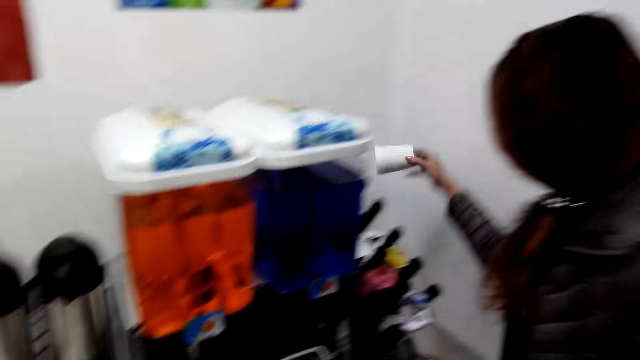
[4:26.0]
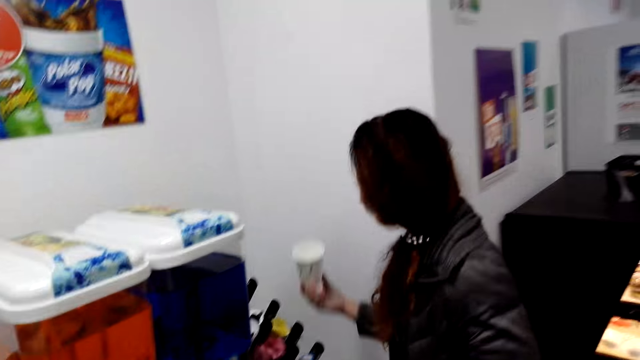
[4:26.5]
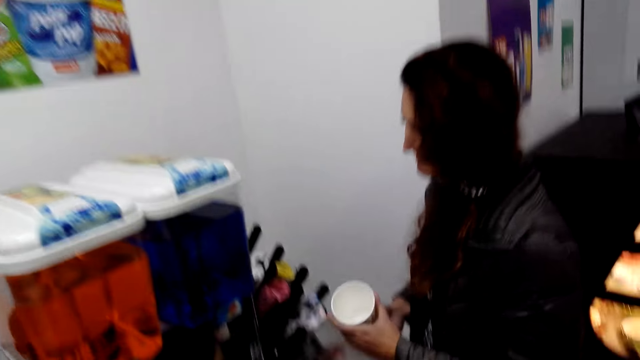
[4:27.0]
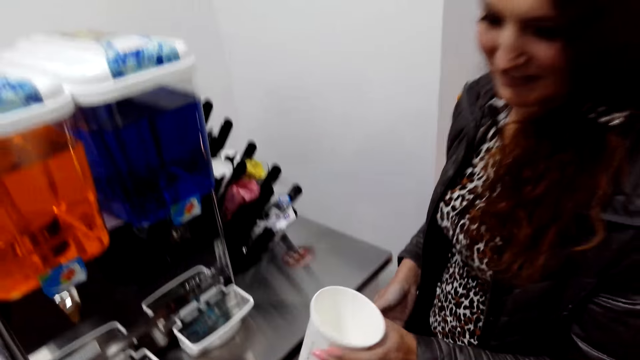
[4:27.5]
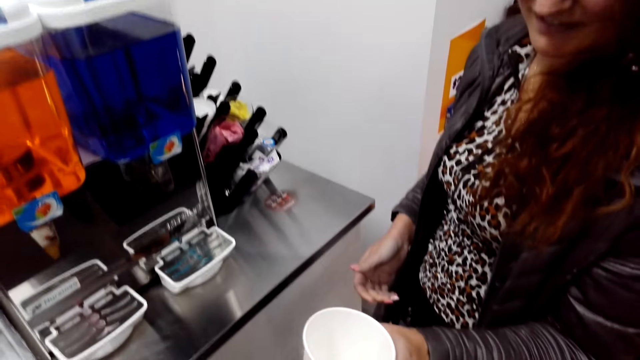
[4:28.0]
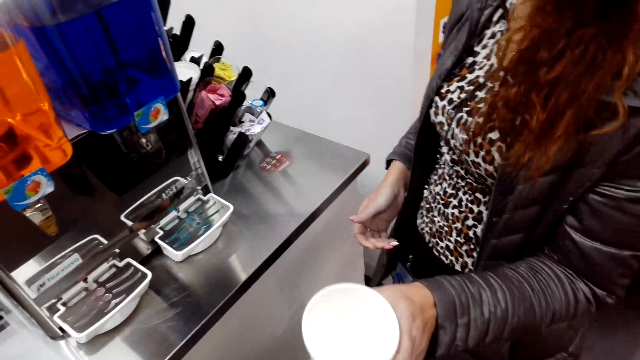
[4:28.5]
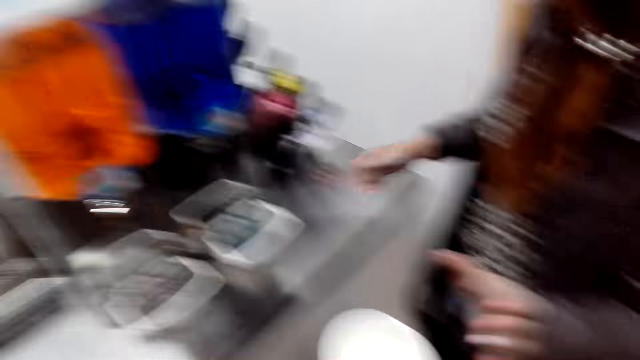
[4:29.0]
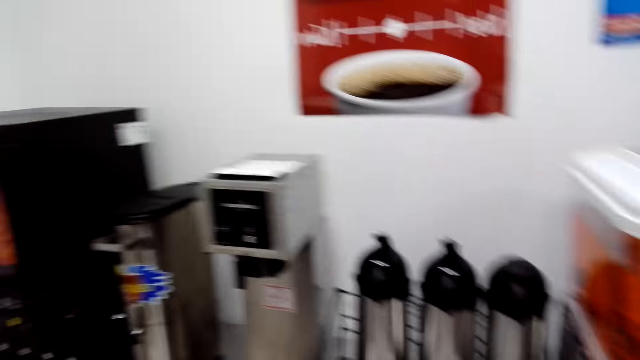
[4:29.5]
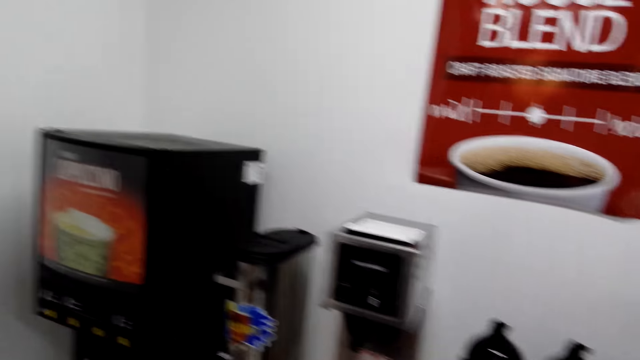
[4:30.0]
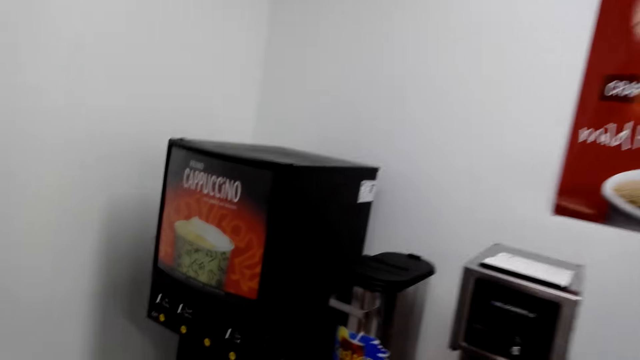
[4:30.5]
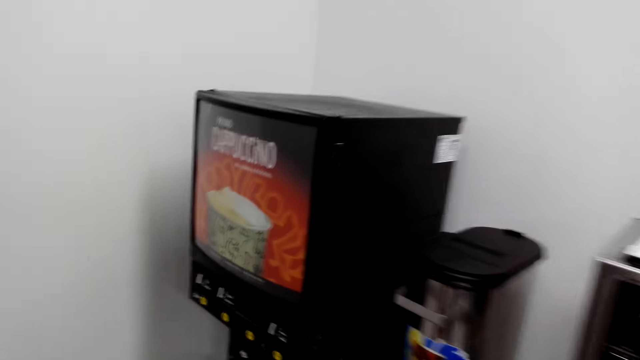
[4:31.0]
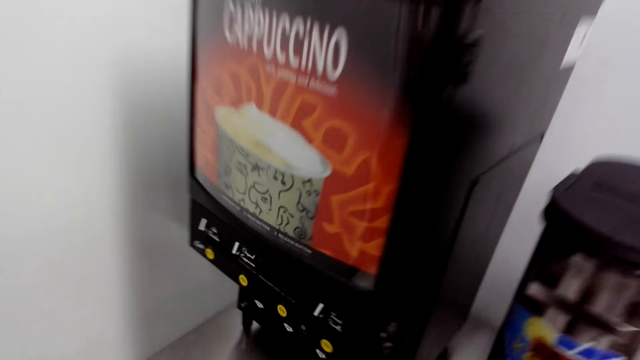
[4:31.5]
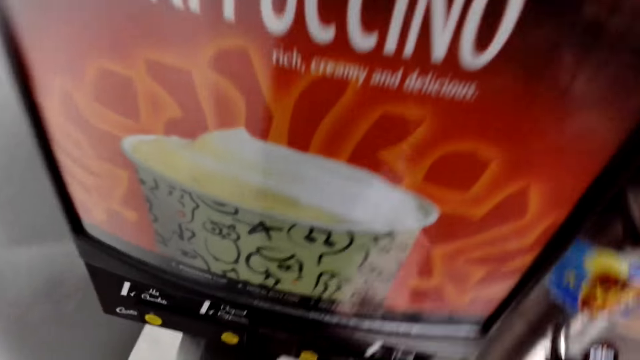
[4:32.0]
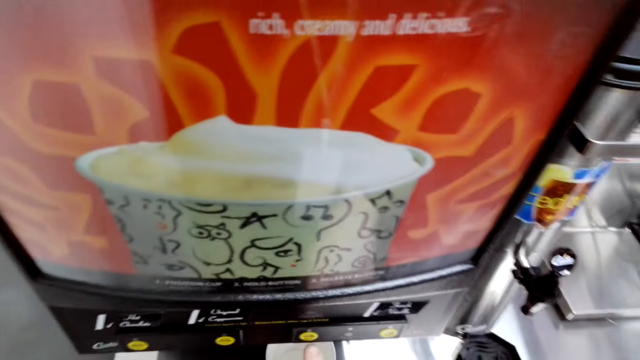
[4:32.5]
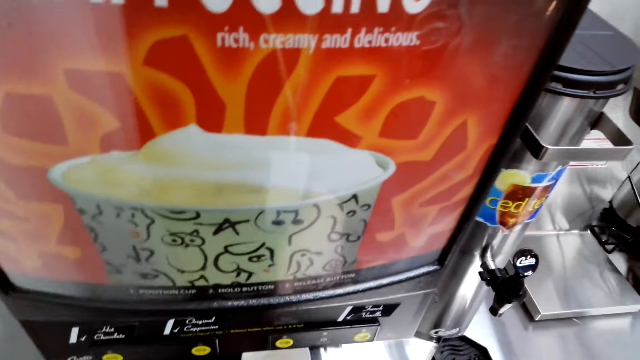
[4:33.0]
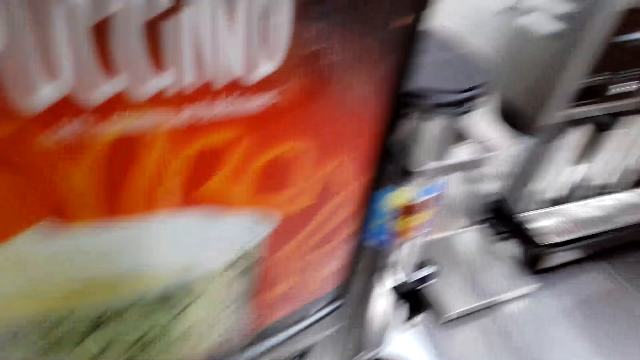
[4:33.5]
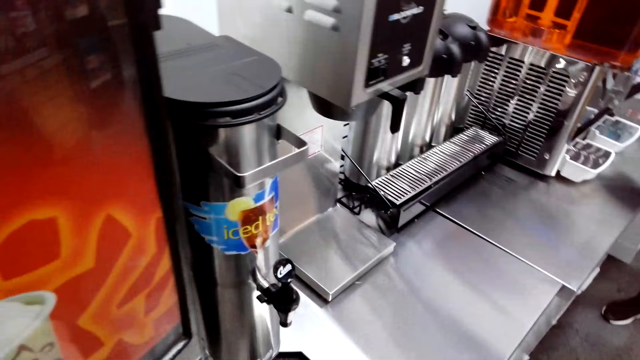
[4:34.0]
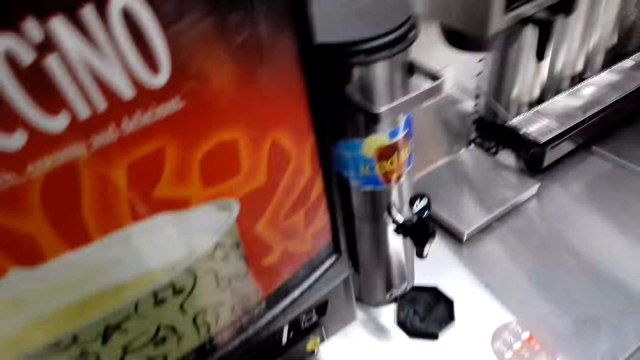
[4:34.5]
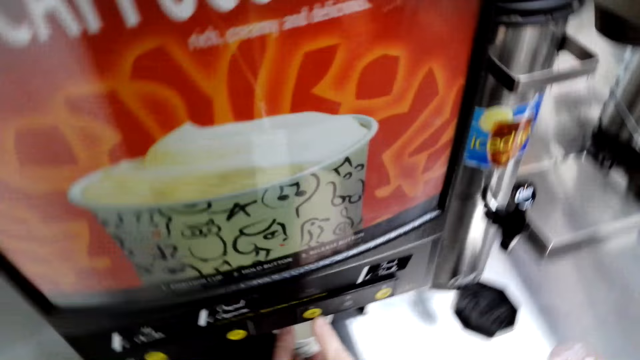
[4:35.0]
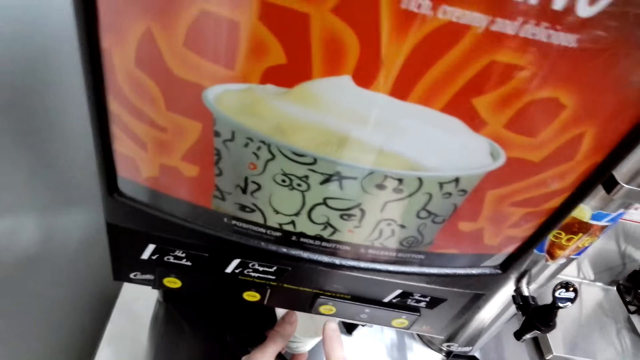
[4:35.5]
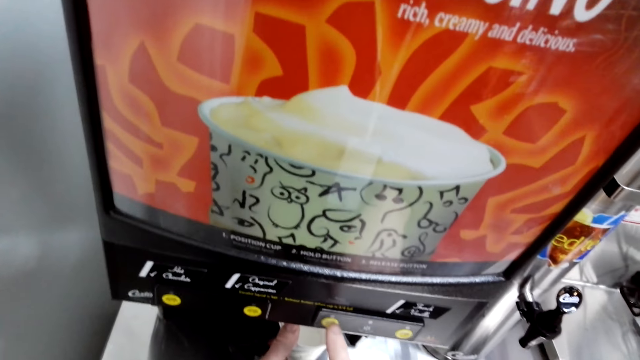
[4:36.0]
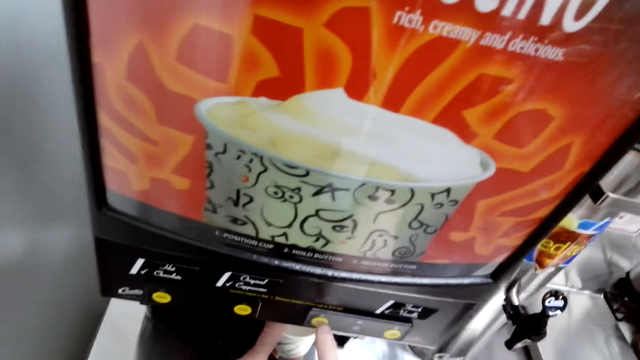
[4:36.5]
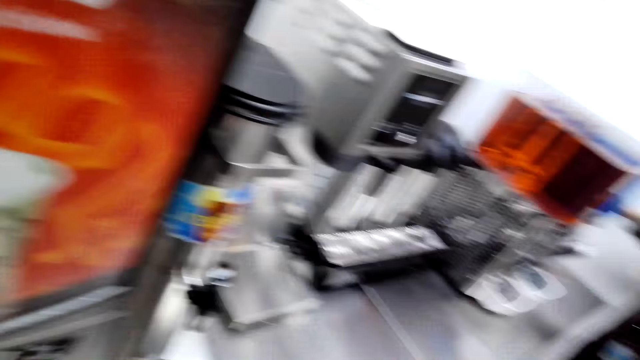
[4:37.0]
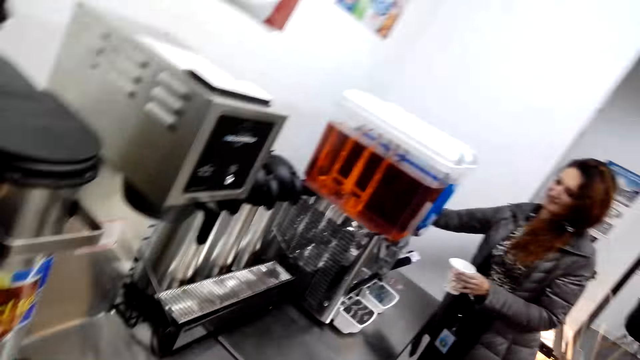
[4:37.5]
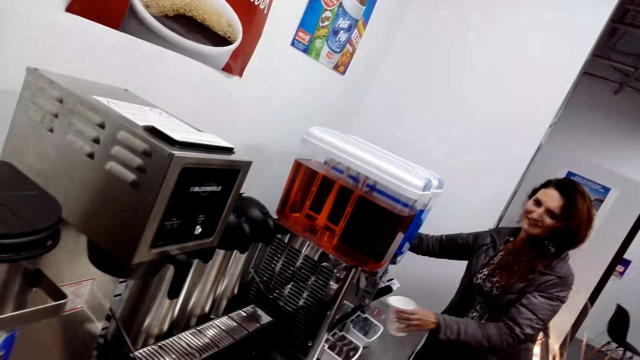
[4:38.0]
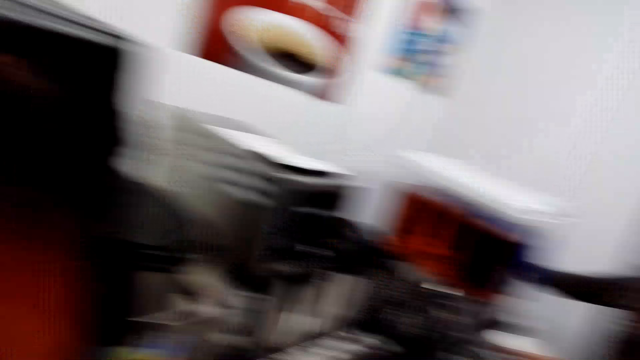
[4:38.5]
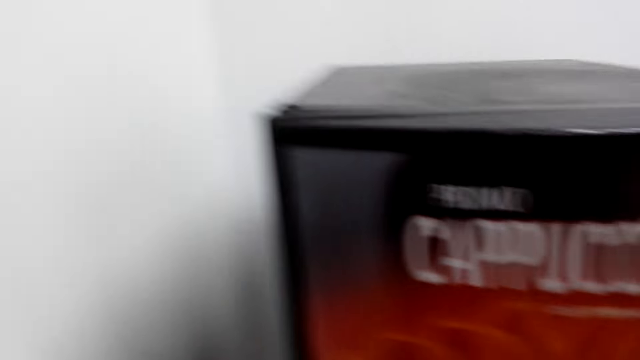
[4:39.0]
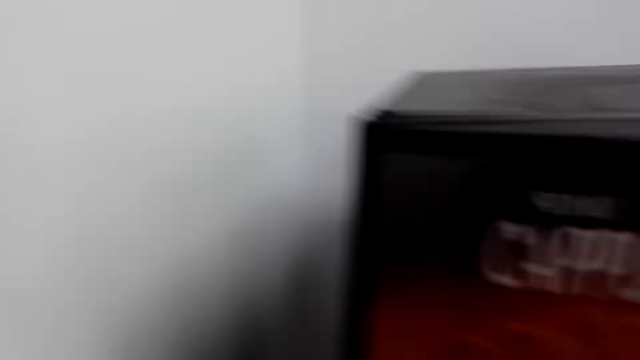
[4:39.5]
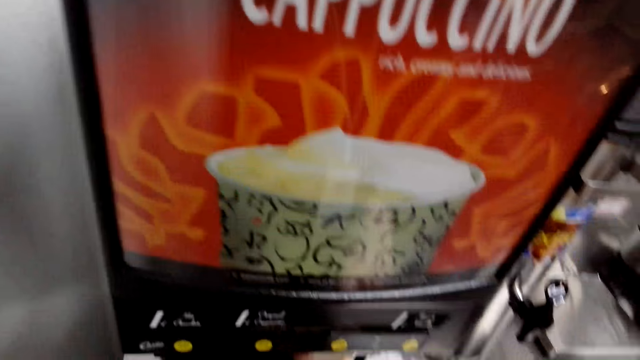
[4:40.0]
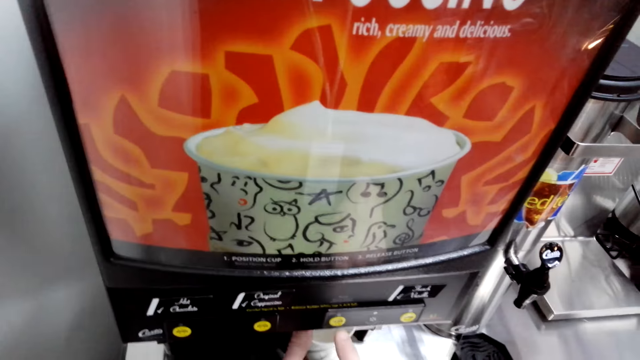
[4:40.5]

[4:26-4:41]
The camera wearer walks. The woman holds the mug or cup. The camera wearer speaks to the woman. They take the mug from the woman. They walk. They place the cup under the coffee machine. They put the soft drink in the mug. They look around. They touch a button on the coffee machine. The woman puts the soft drink in the mug. The camera wearer speaks to the woman and looks at the woman. They look at the coffee machine.

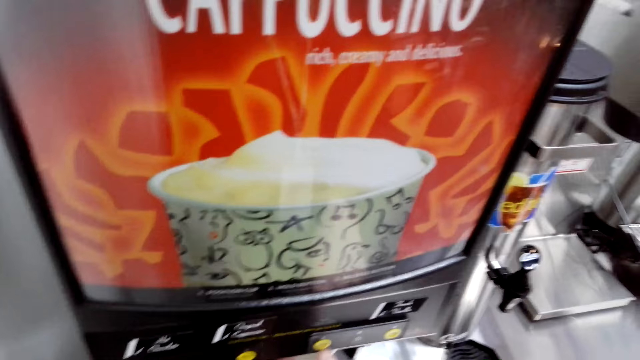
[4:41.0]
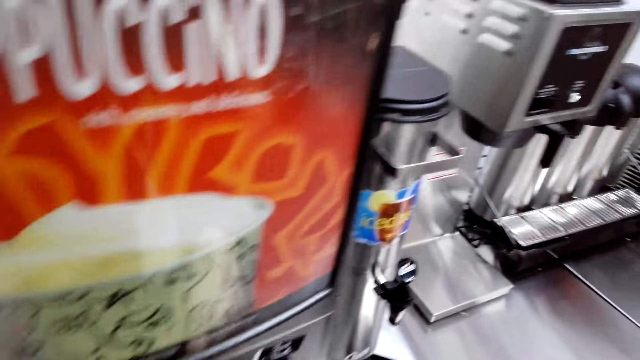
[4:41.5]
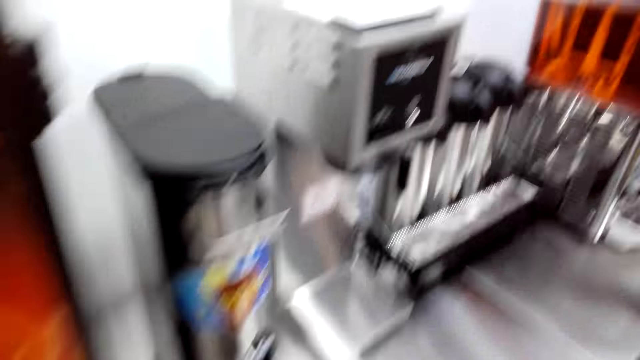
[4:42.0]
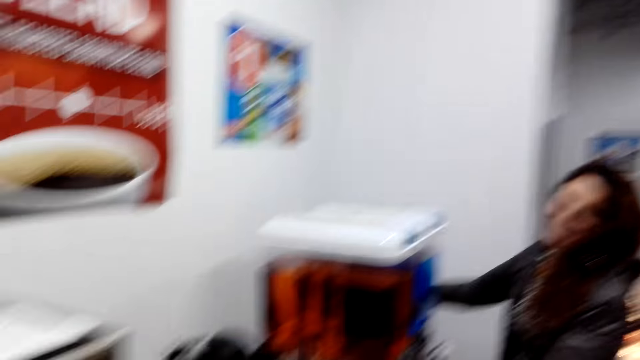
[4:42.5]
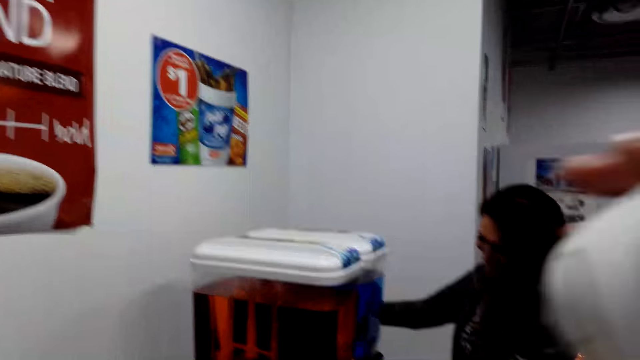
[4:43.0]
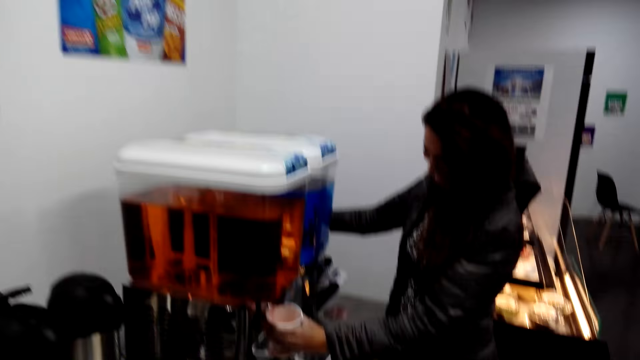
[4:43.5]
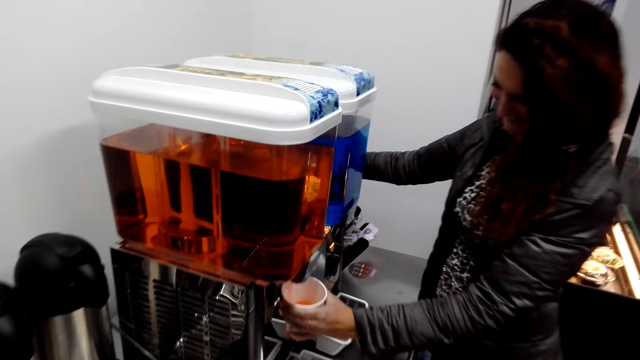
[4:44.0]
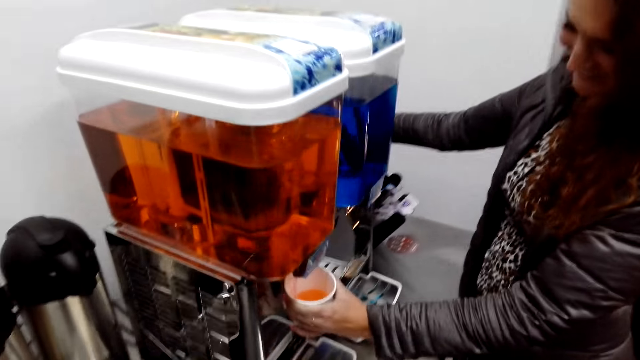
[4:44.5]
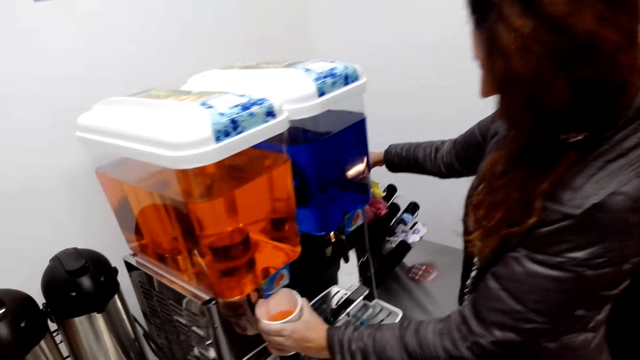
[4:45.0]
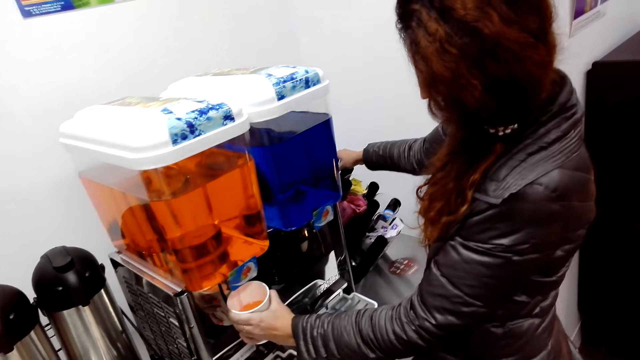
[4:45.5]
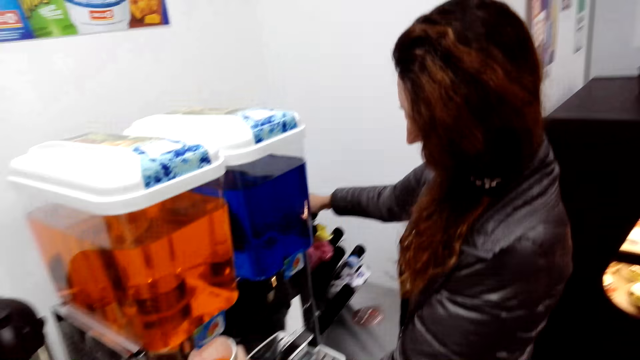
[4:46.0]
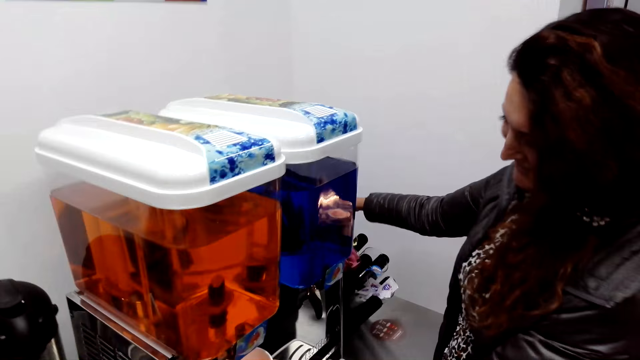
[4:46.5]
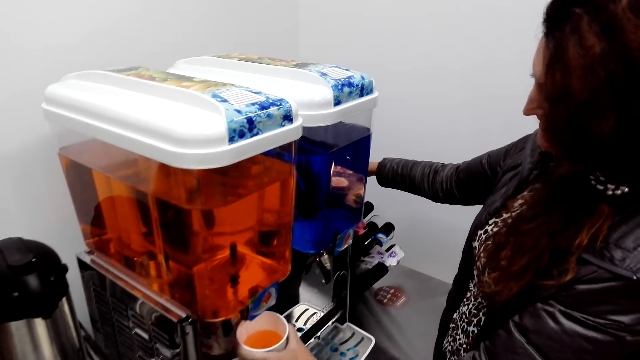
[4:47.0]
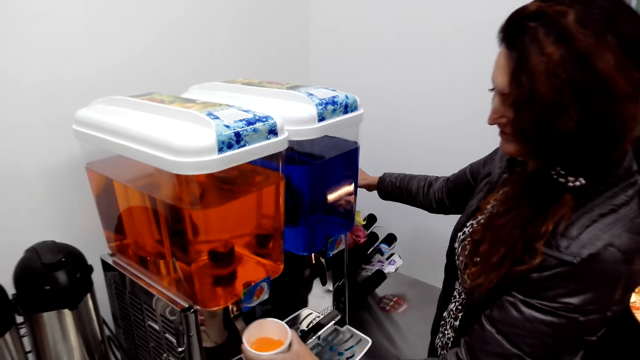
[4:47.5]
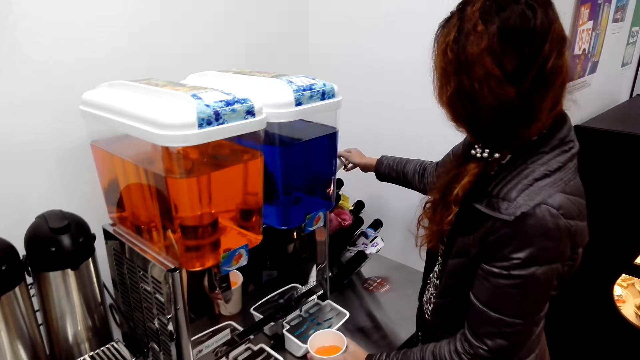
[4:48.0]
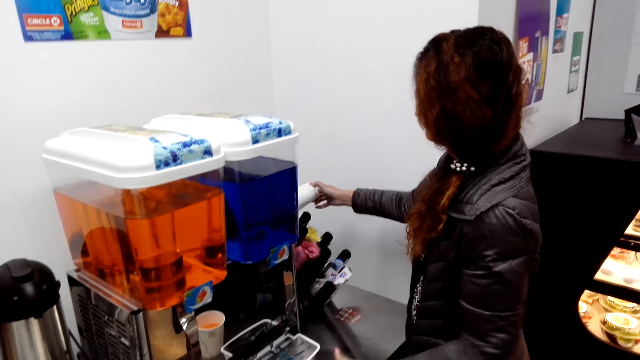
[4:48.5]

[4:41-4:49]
The camera wearer puts the coffee cup in his mouth. The woman speaks to the camera wearer. The camera wearer drinks the soft drink. He speaks to the woman. He speaks to the woman again. The woman speaks to the camera wearer and puts the soft drink down.
